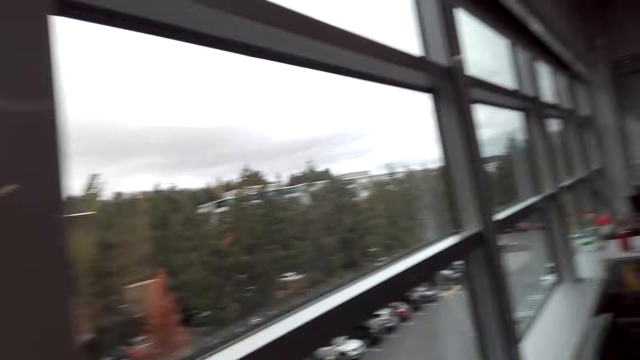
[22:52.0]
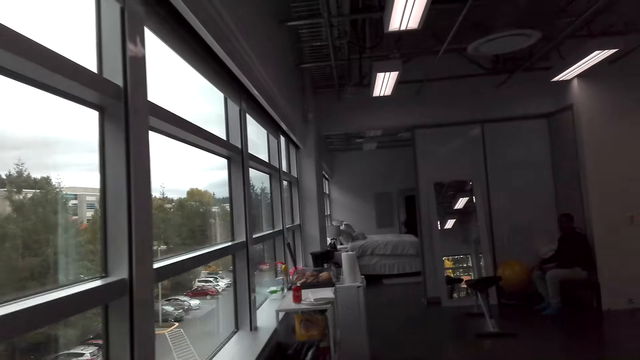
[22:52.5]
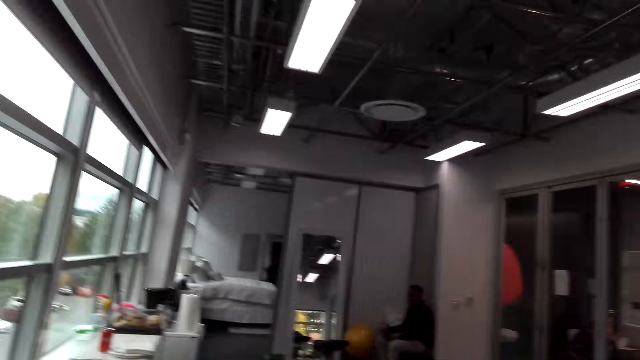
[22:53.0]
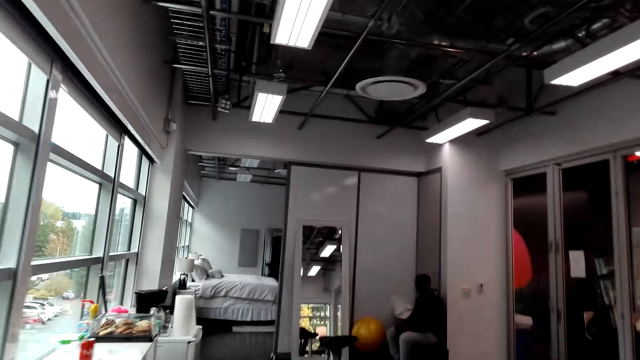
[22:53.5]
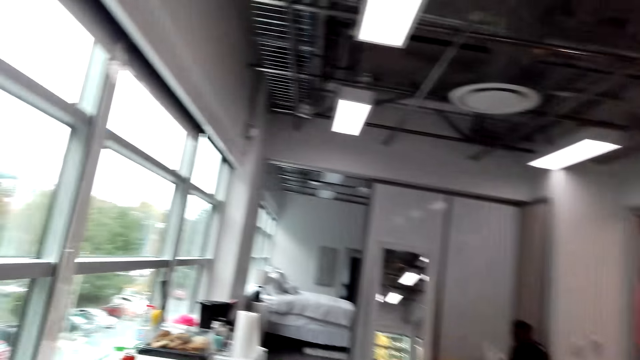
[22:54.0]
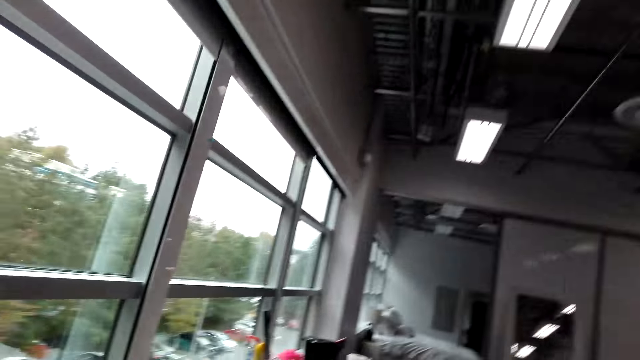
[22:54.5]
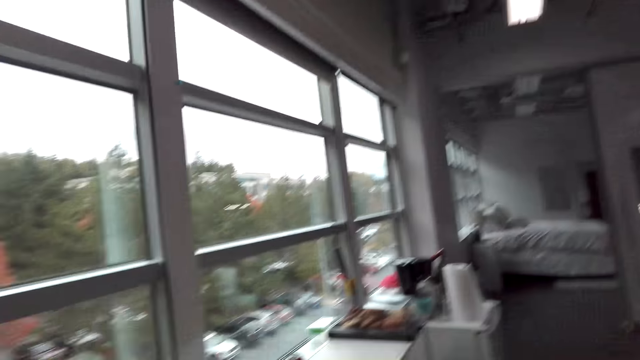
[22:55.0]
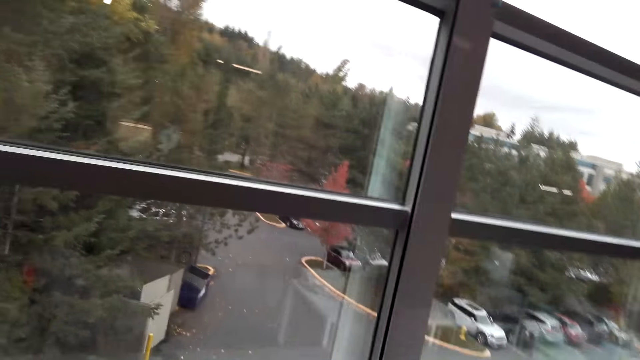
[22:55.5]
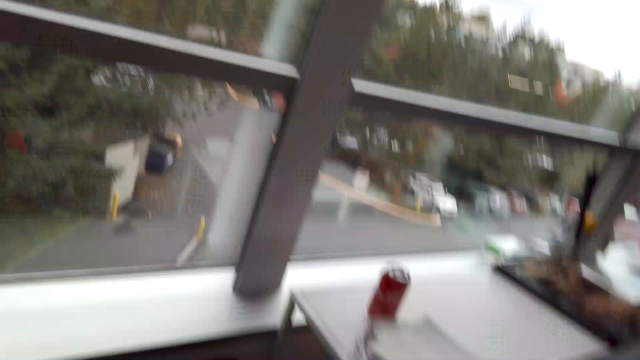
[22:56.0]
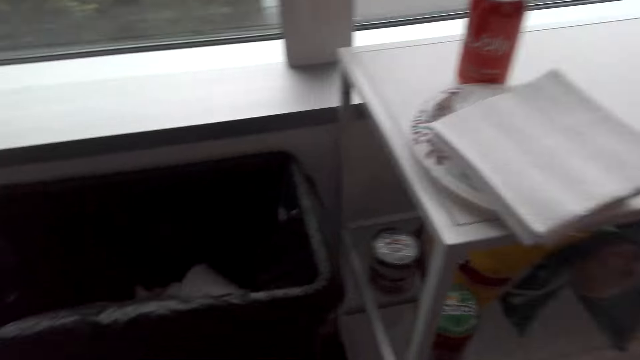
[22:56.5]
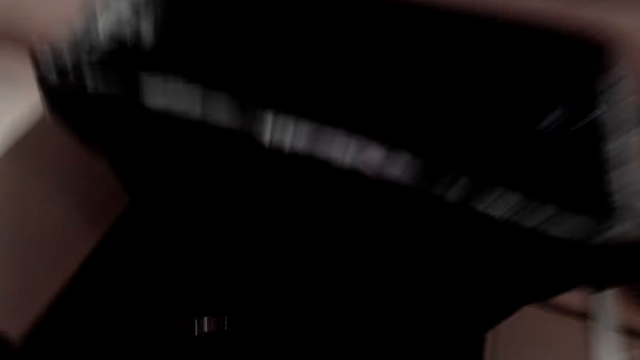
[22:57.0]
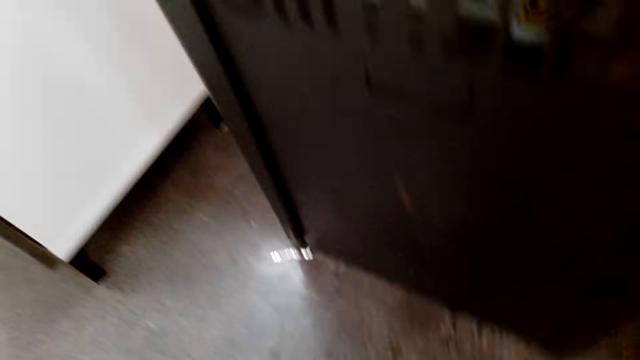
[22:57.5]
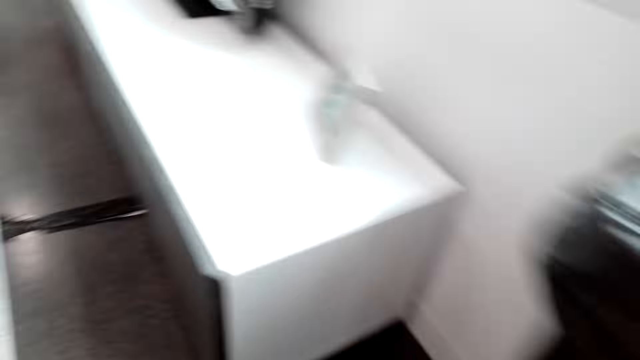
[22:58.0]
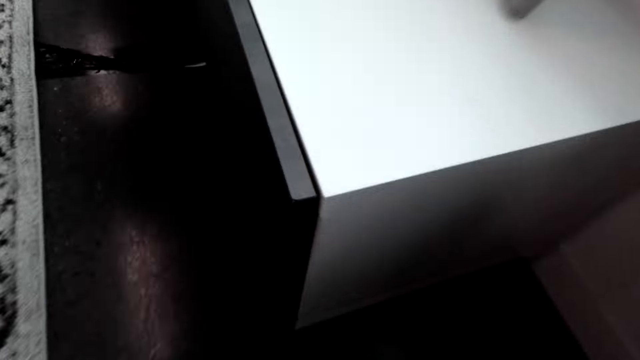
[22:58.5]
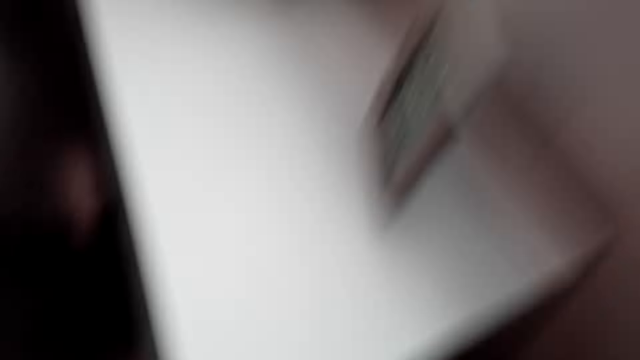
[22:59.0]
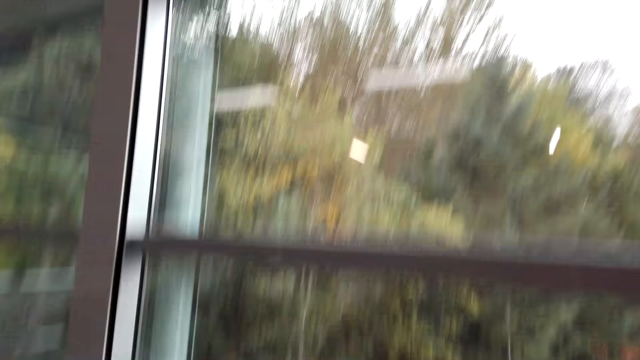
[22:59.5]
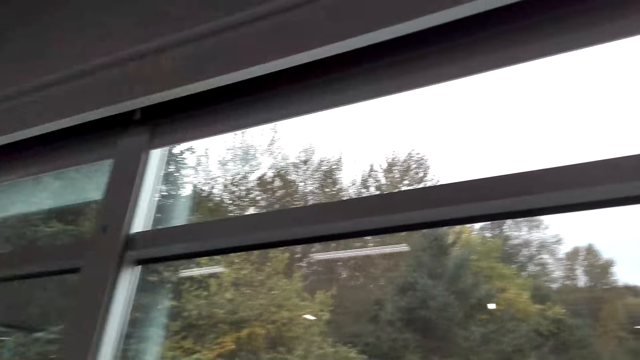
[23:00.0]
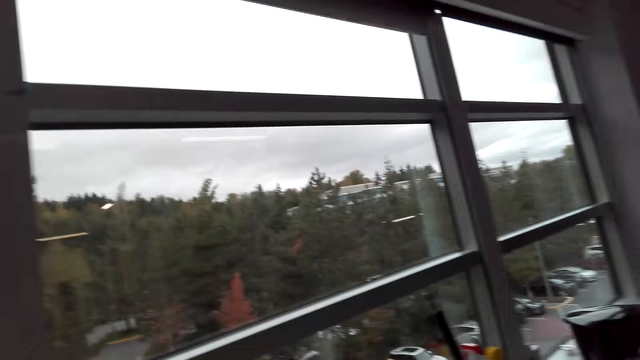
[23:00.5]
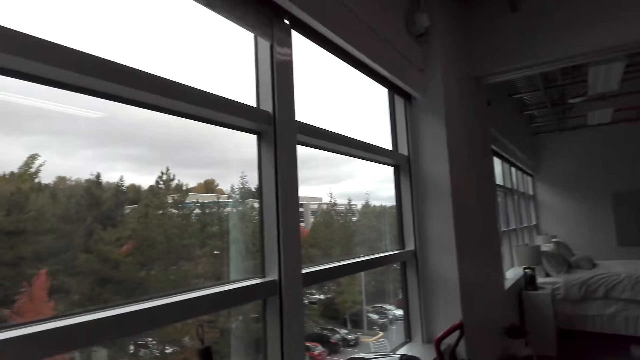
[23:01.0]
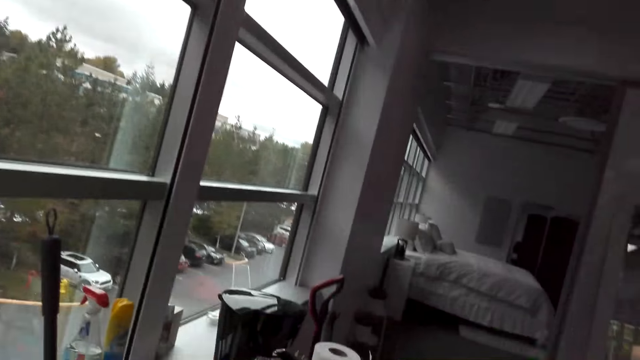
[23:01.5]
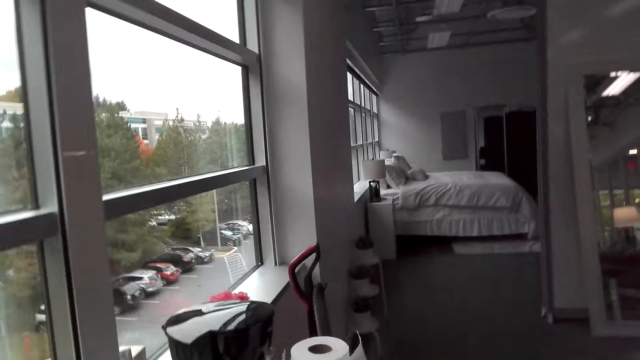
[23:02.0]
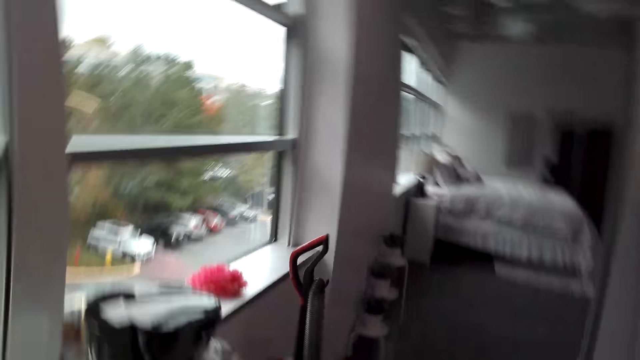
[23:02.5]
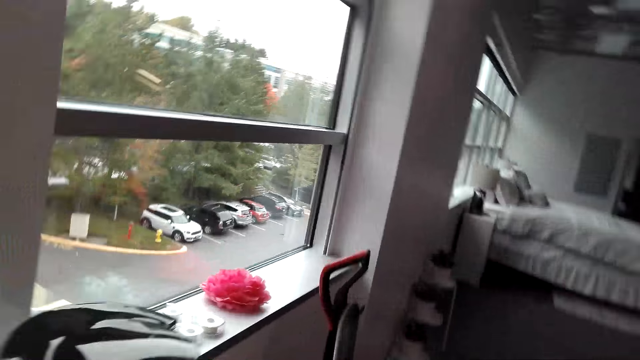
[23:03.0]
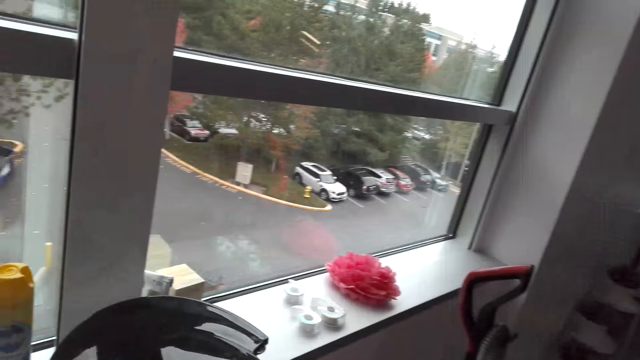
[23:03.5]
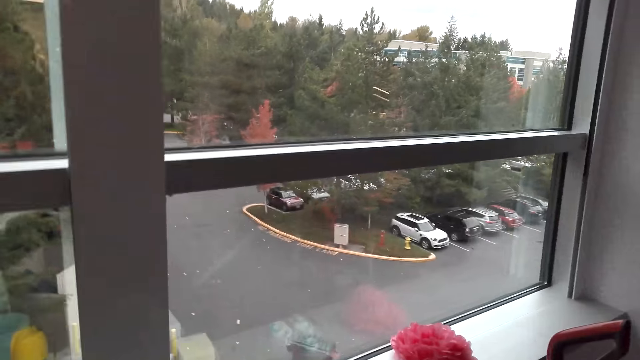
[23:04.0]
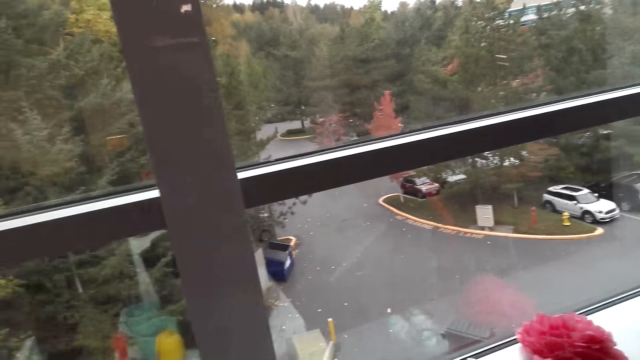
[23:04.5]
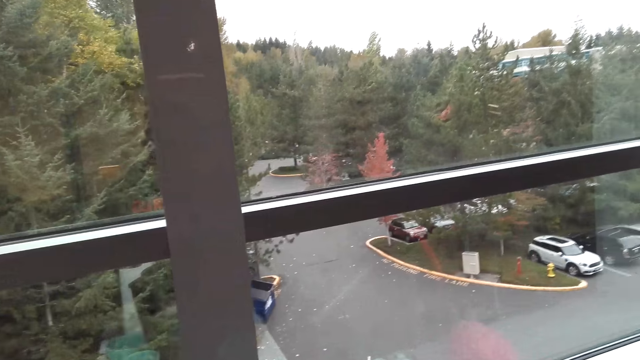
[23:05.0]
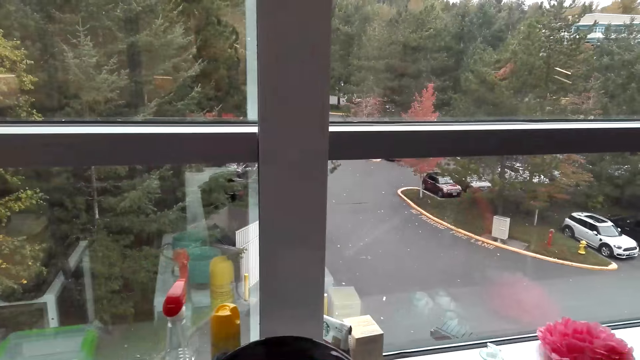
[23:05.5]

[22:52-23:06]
The camera wearer looks around. They walk around. They bend down. They turn around. They walk around.

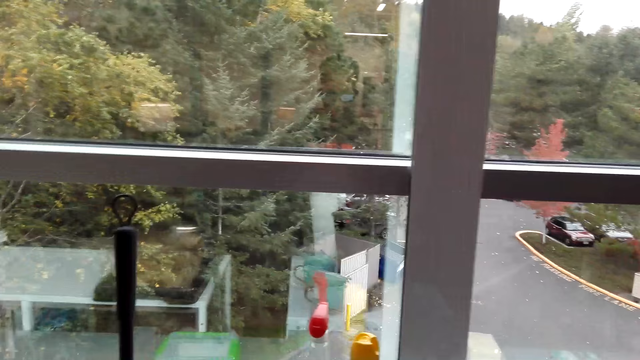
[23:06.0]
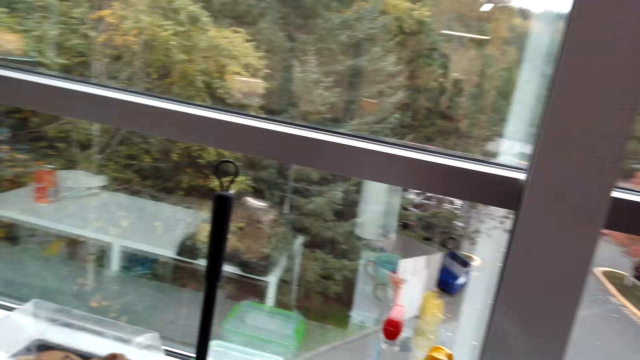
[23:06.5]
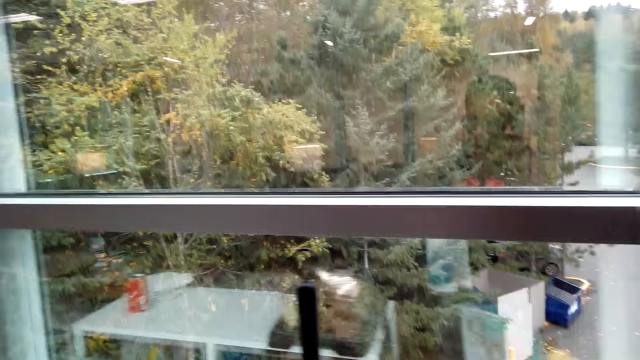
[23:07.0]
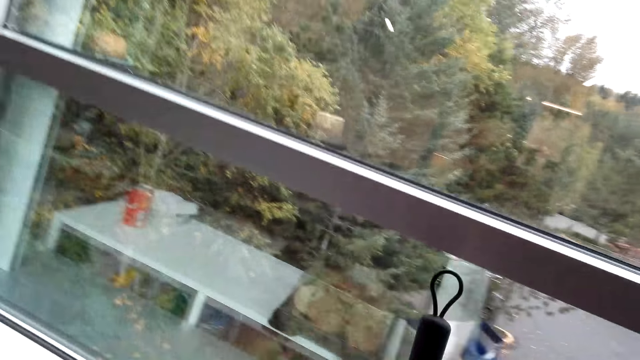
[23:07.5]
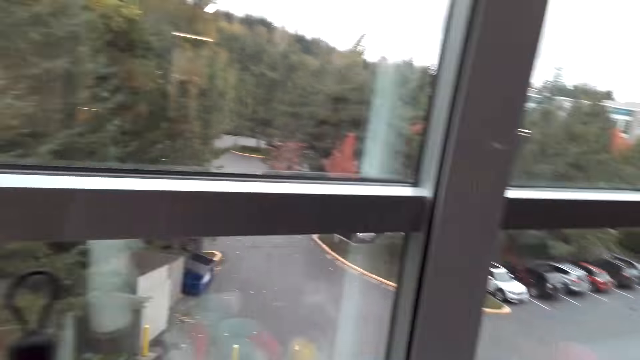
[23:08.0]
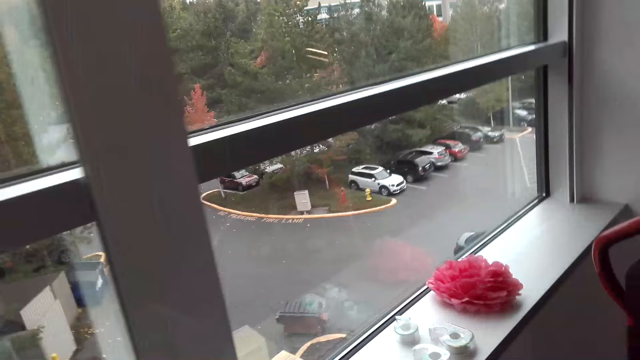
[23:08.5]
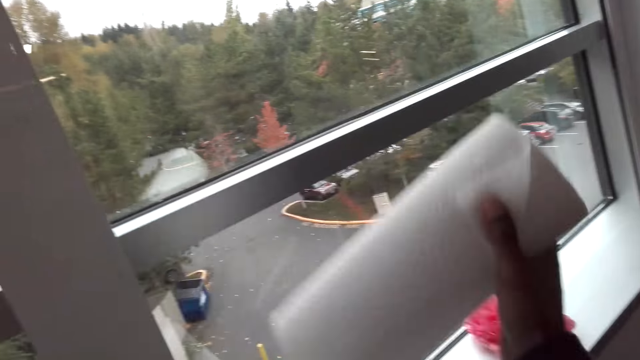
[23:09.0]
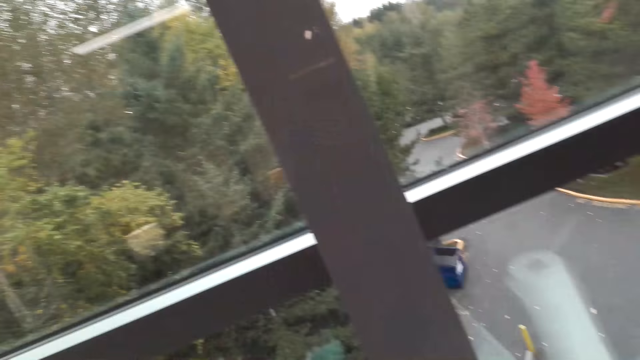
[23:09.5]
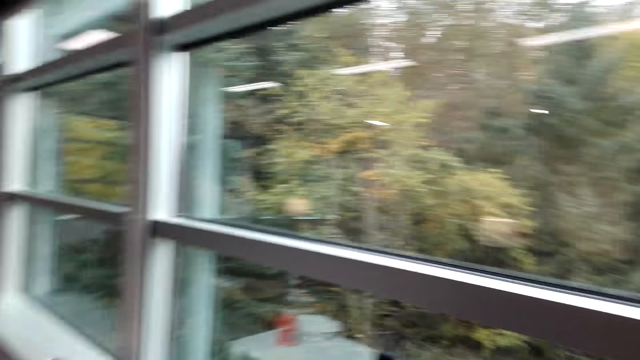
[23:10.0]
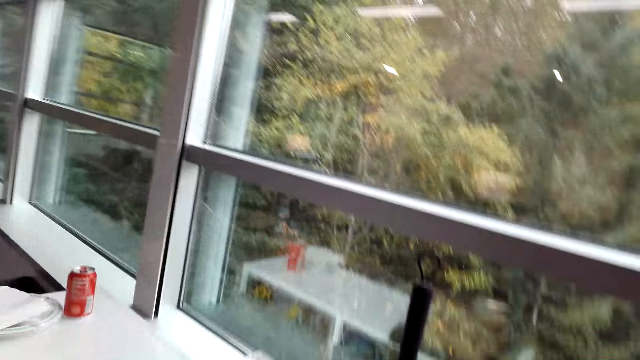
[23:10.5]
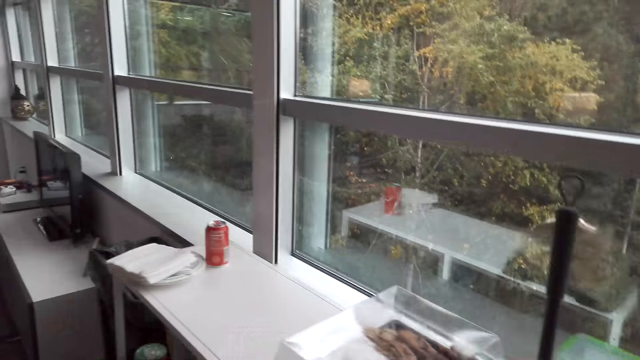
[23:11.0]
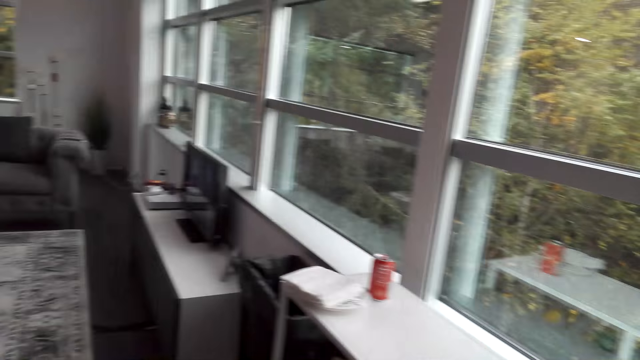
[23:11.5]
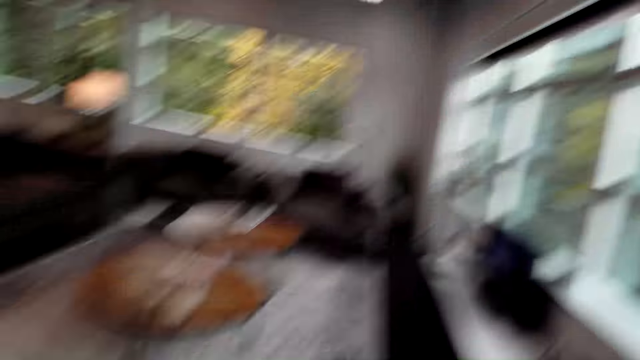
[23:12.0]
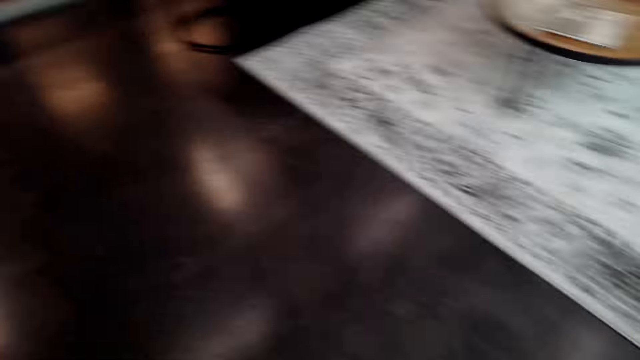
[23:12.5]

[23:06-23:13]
The camera wearer turns around. They hold a roll of tissue. They turn around. They look around. They walk around.
